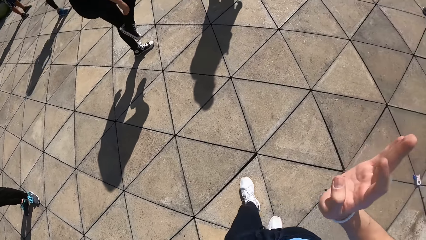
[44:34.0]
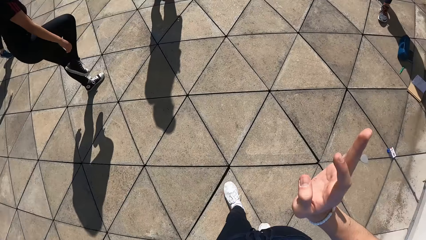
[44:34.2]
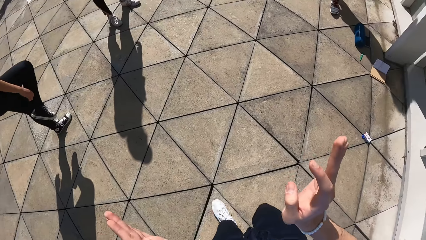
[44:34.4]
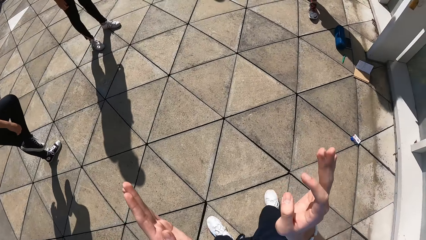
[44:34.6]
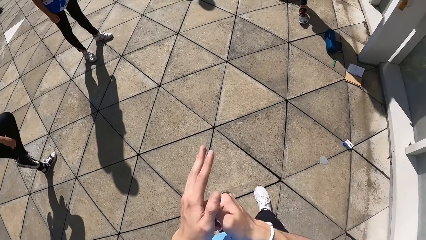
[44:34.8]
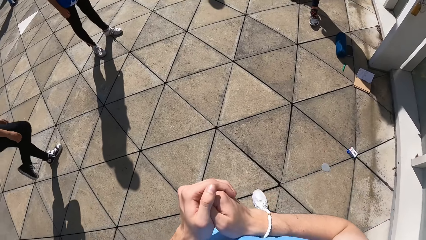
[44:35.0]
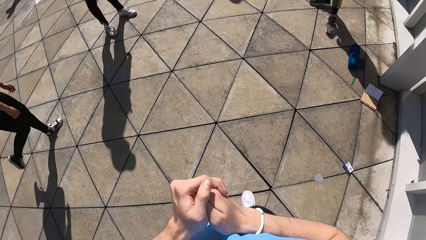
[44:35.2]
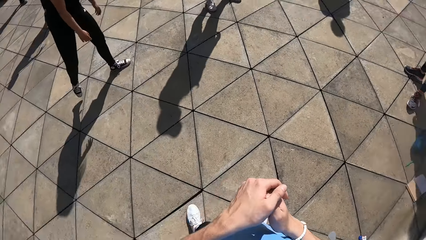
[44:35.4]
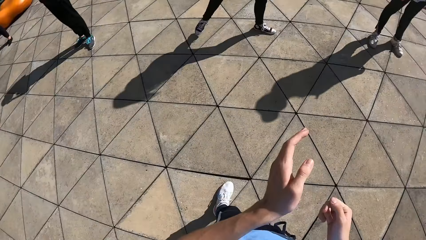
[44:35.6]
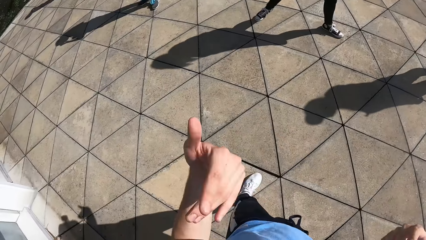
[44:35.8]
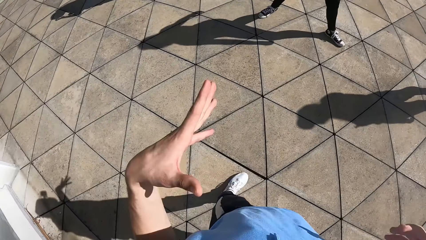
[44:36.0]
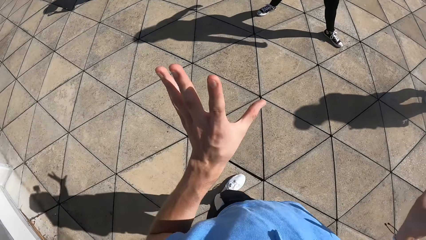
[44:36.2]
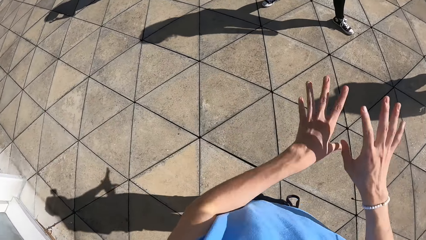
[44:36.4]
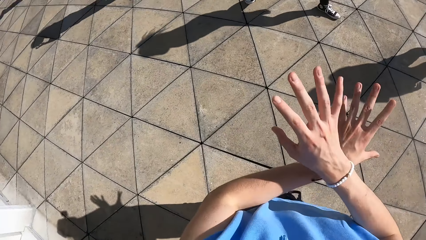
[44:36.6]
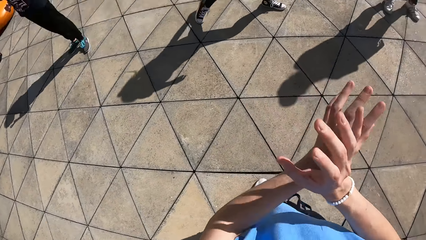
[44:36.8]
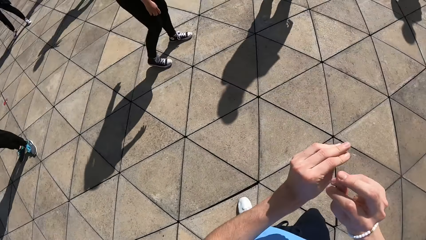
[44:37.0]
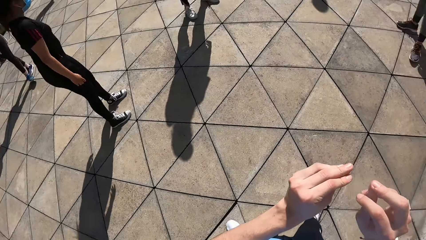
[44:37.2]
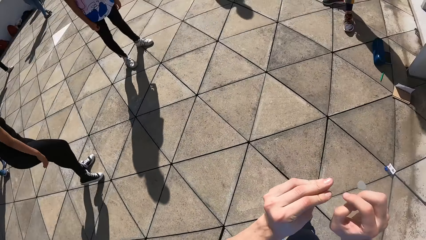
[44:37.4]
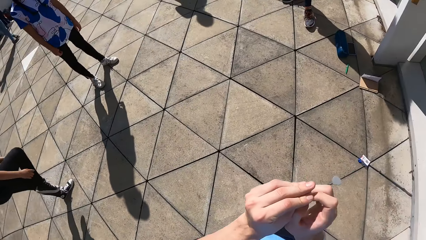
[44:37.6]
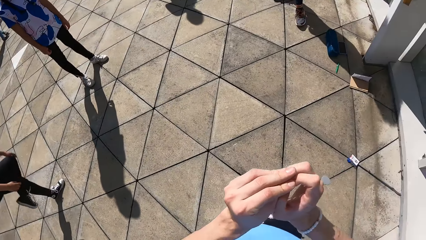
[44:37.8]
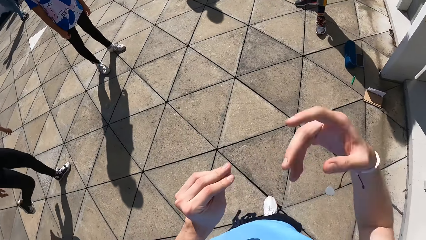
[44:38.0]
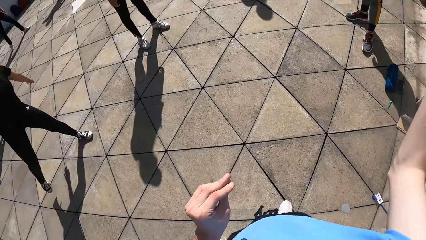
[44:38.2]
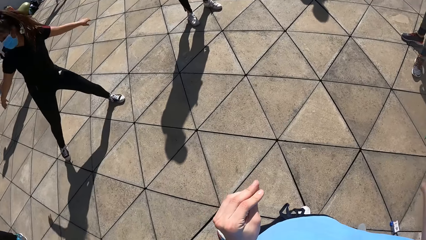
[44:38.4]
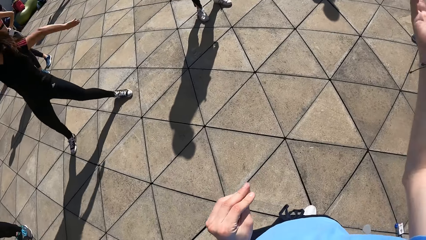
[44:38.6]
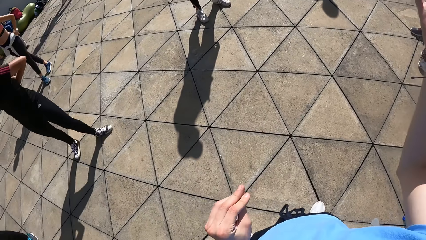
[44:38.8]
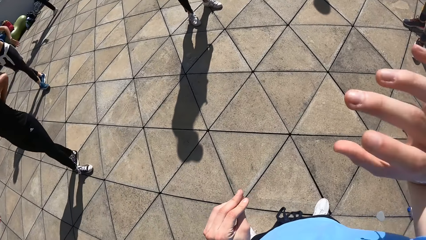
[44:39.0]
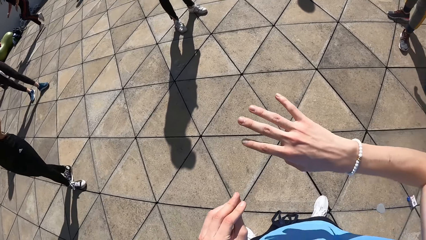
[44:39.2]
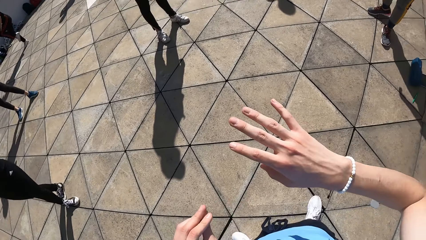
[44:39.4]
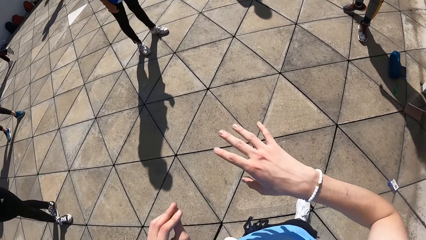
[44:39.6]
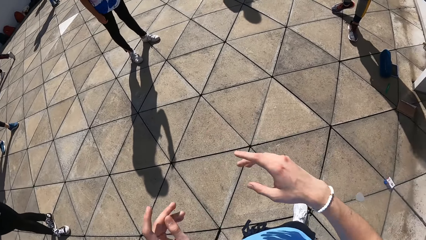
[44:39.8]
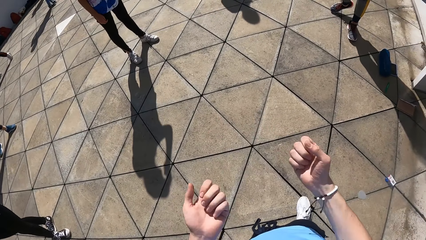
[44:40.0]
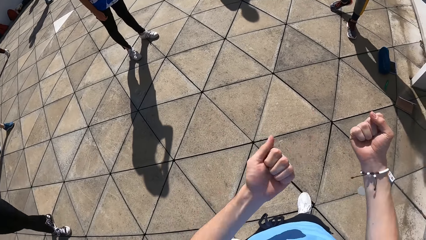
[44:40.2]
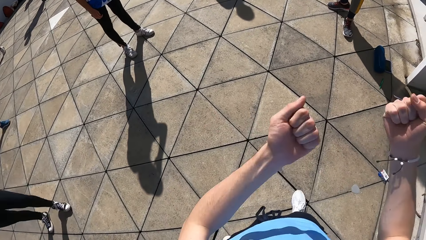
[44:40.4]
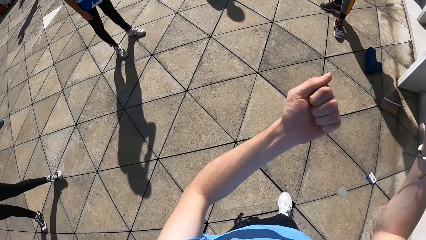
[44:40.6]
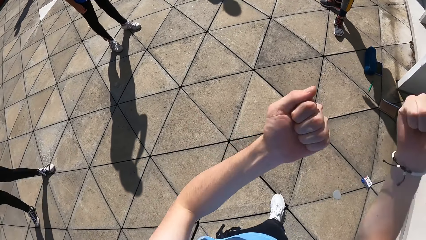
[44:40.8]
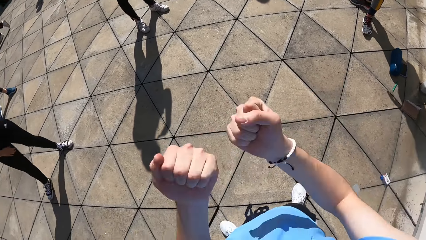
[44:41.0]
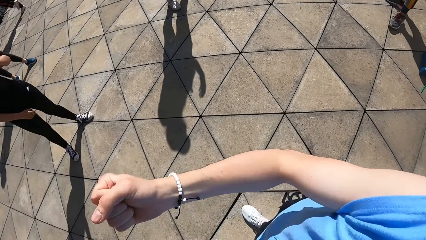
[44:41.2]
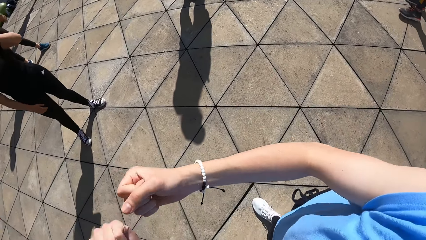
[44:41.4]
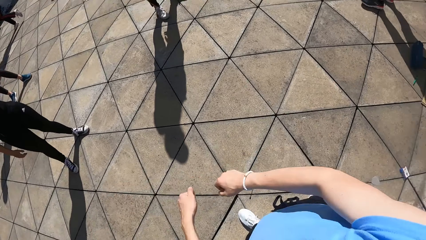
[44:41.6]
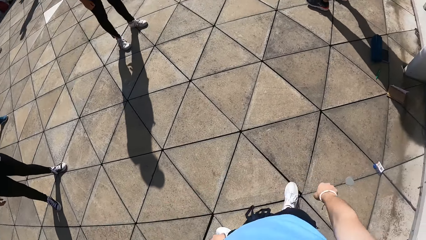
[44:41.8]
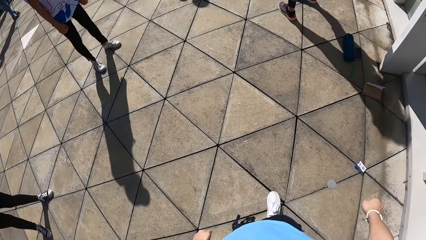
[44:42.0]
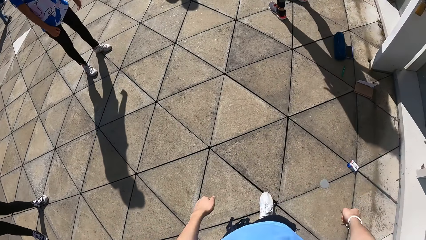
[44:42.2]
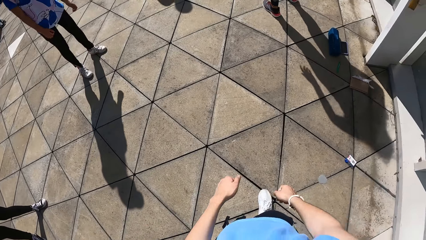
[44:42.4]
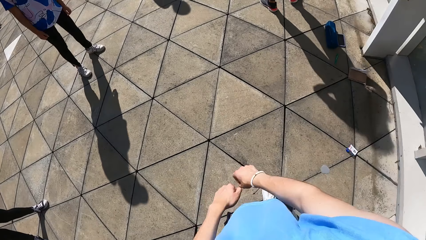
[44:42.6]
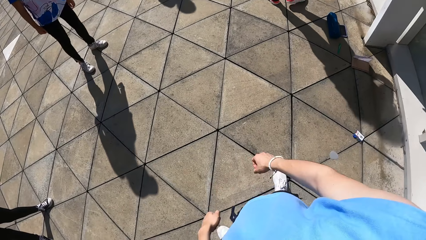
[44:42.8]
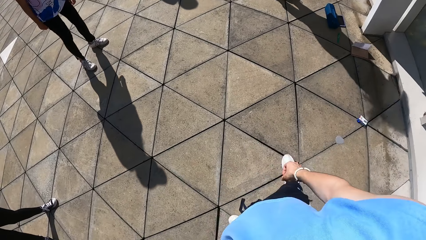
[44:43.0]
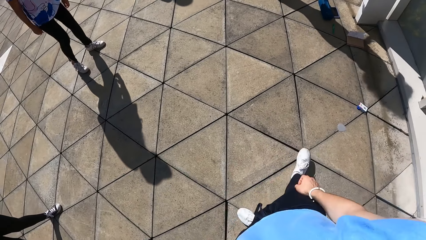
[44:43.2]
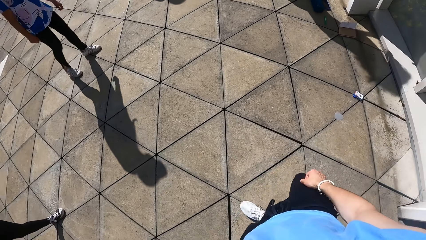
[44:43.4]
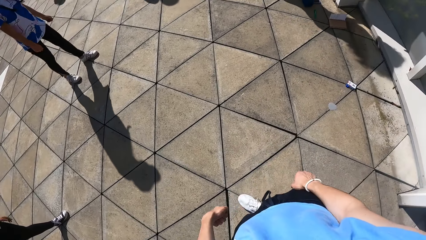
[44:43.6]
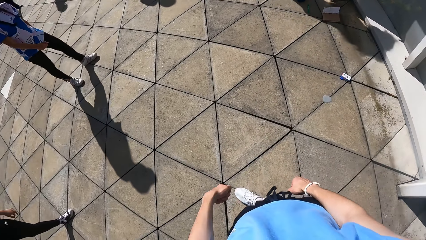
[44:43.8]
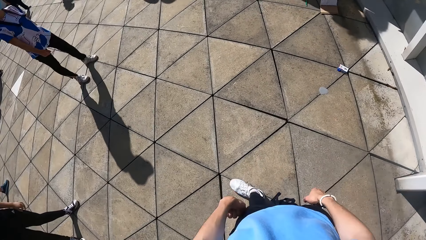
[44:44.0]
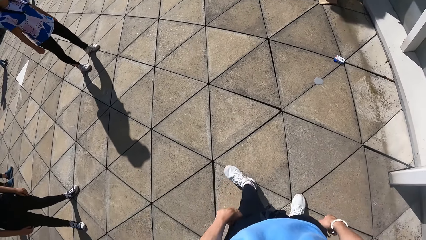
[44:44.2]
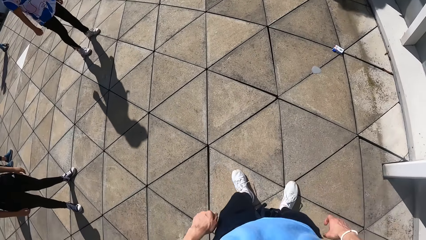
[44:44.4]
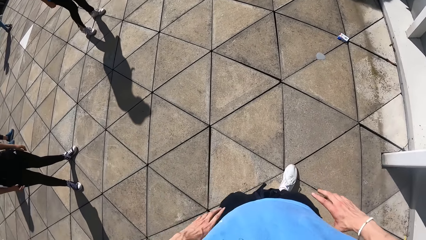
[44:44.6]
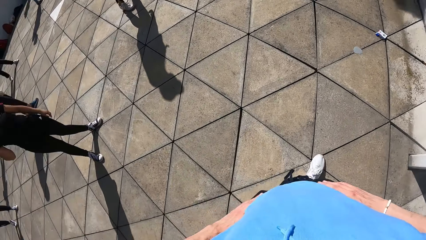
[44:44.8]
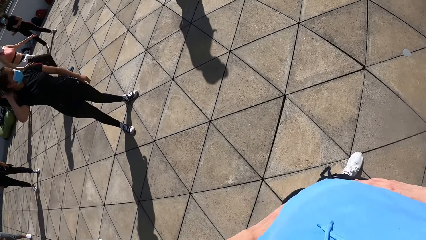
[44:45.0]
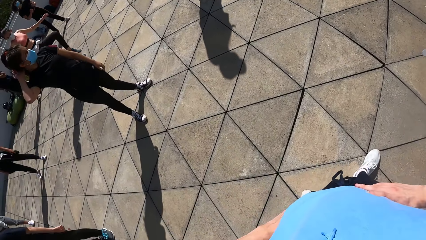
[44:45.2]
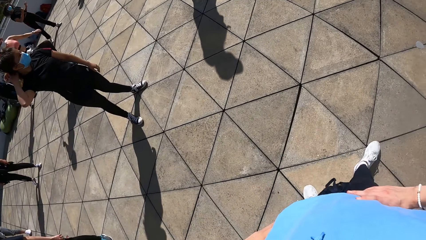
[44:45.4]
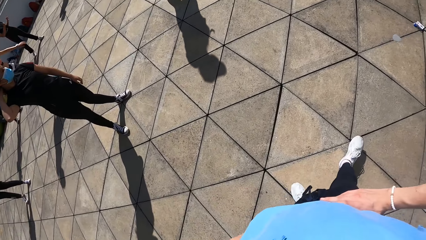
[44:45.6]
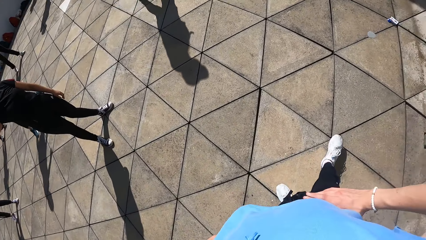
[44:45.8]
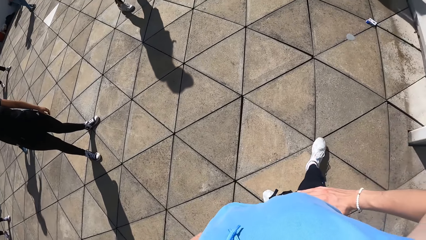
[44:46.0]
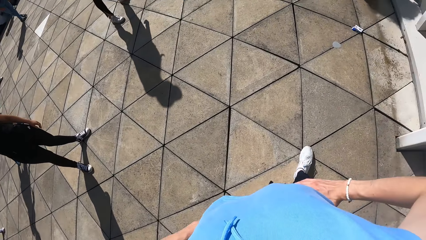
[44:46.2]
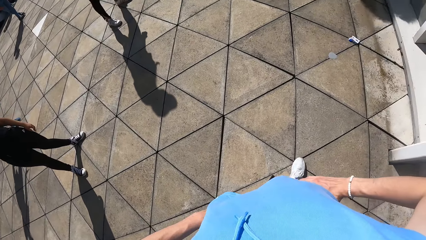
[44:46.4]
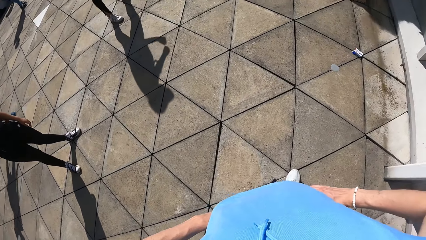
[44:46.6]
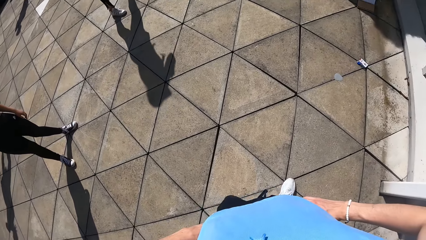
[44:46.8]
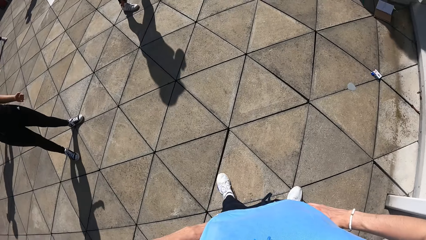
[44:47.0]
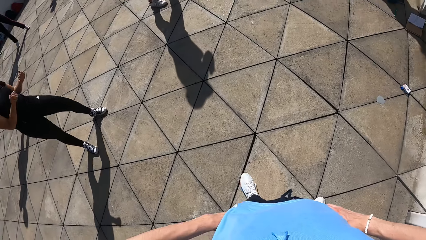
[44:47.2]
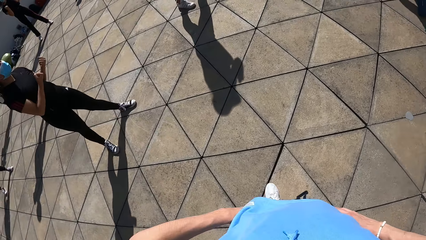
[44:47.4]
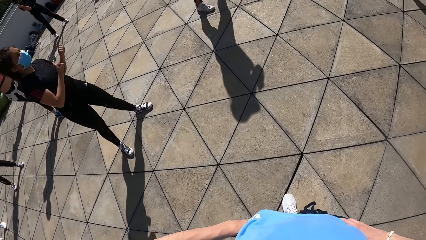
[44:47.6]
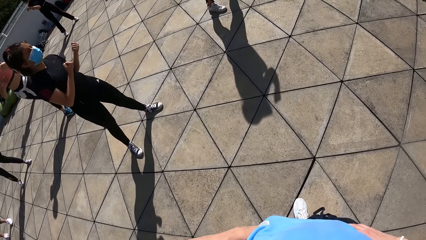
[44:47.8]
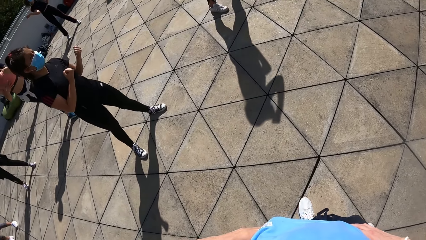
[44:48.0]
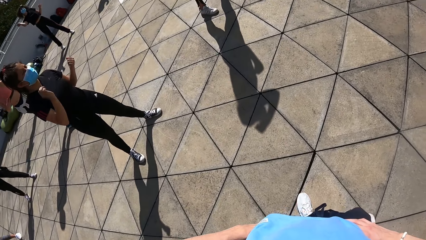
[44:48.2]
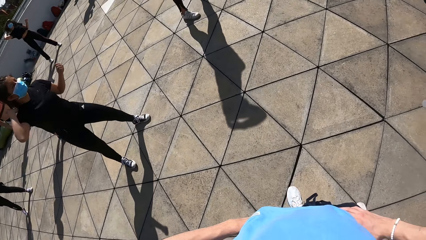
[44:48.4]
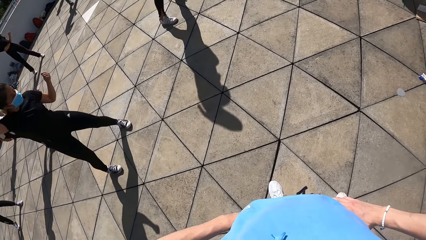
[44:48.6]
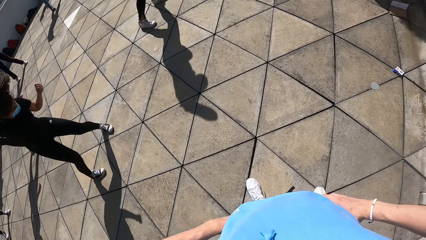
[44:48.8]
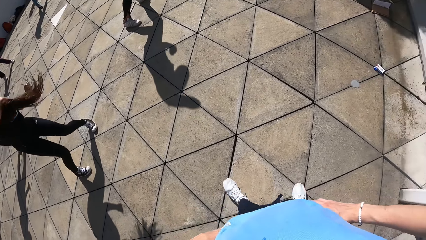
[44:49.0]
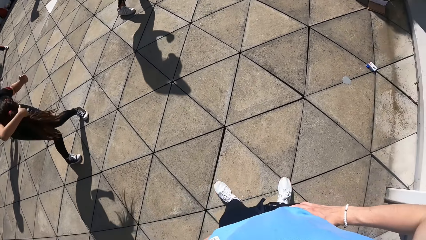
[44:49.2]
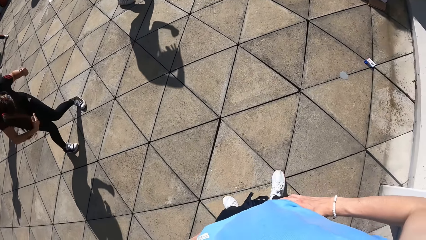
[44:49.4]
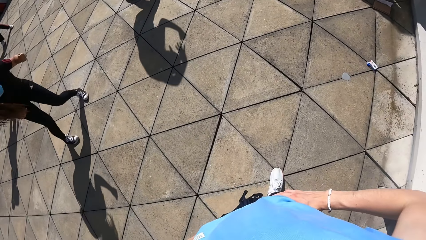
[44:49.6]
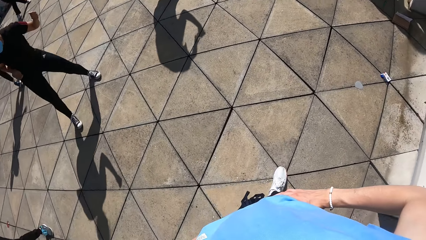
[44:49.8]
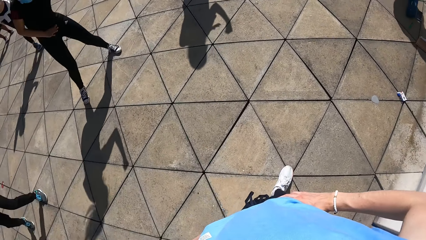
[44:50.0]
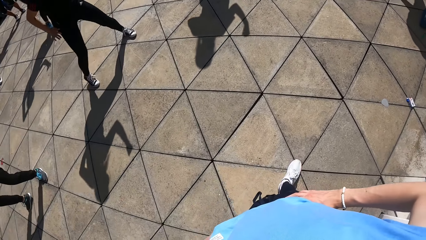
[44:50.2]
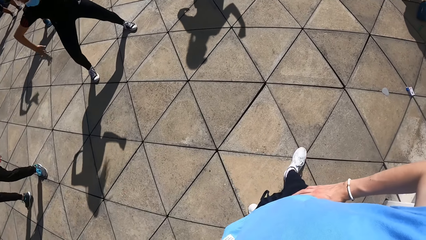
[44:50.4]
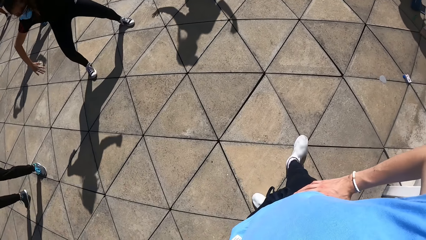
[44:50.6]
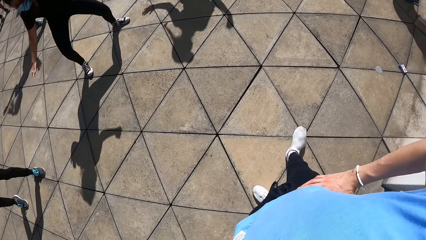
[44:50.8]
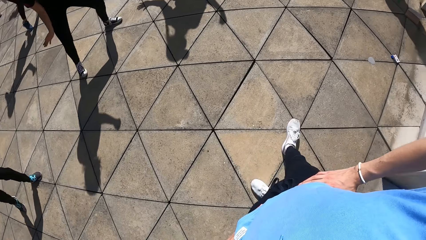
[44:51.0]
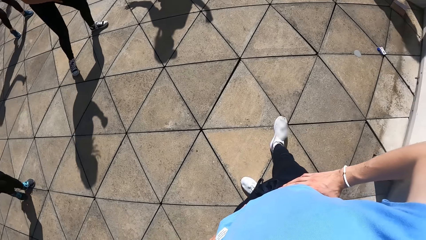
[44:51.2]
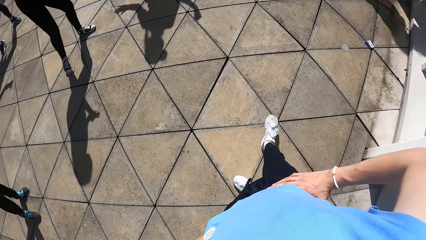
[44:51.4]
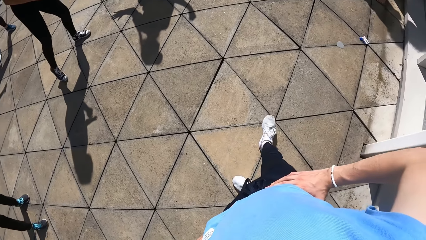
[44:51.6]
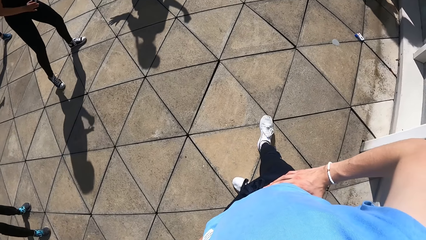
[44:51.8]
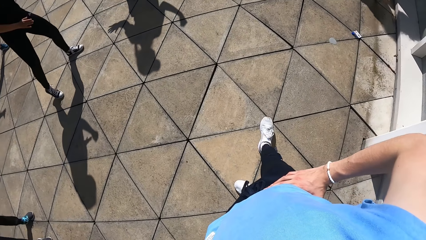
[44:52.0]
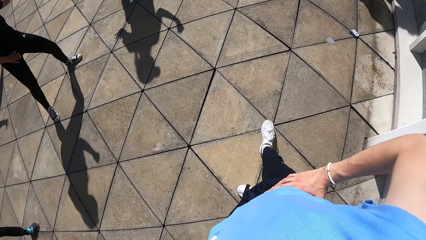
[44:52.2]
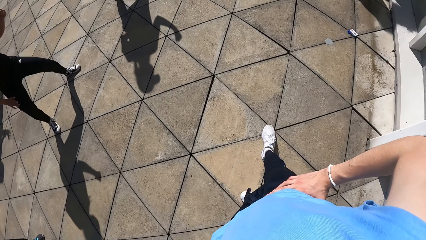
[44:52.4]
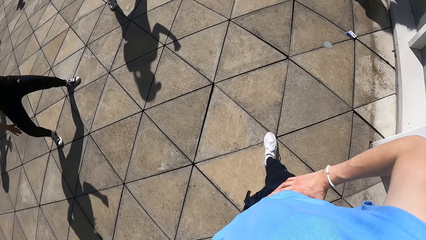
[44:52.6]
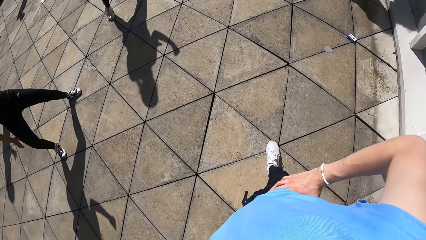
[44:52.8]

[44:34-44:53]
A woman raises her right leg from the floor. The camera wearer demonstrates to a group of people with both hands. The woman drops her right leg on the floor, raises her right leg from the floor, opens up her hands, and drops her right leg on the floor. The camera wearer holds his waist with both hands. The woman raises both hands and moves her right hand over her head.
